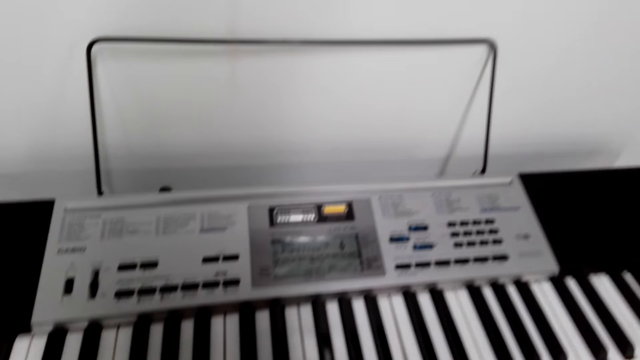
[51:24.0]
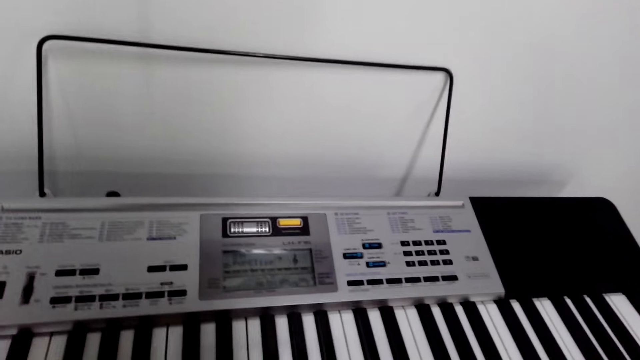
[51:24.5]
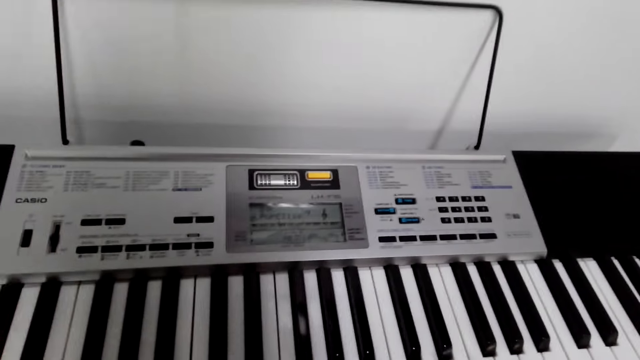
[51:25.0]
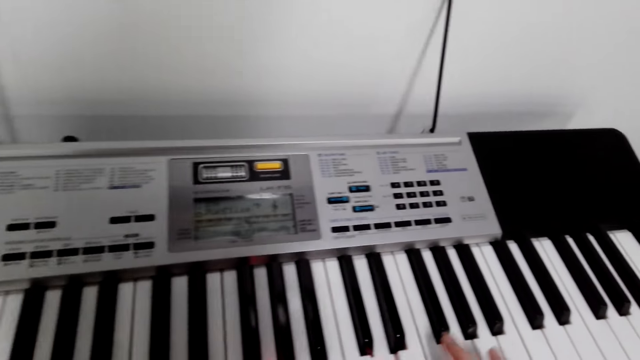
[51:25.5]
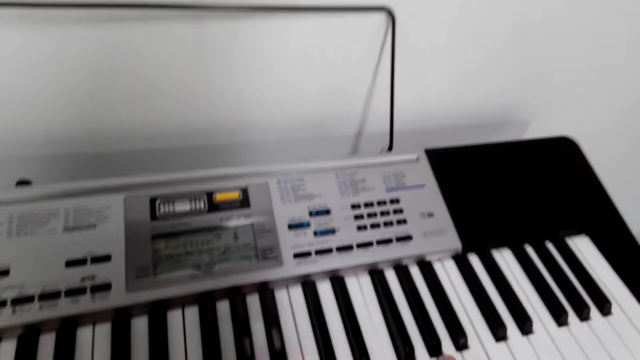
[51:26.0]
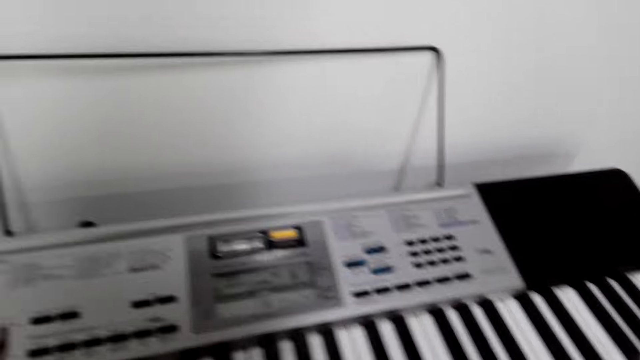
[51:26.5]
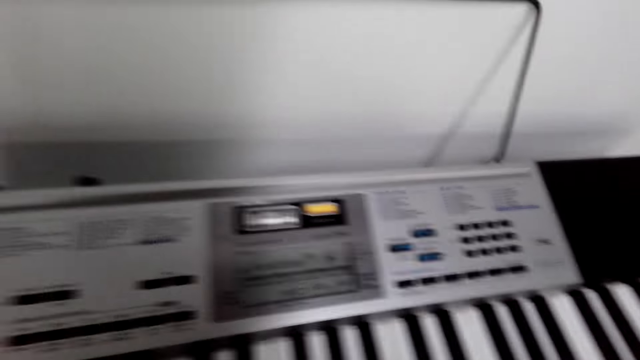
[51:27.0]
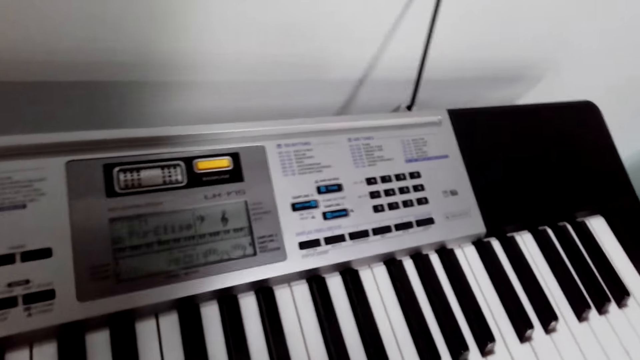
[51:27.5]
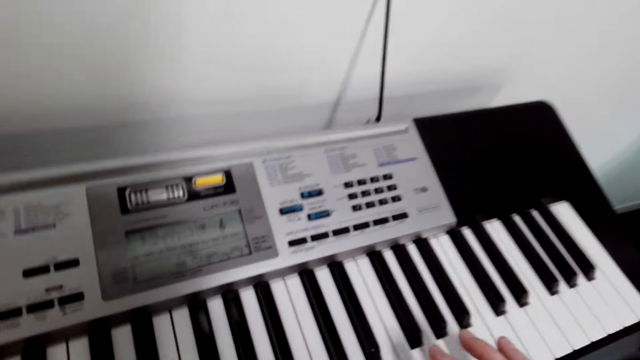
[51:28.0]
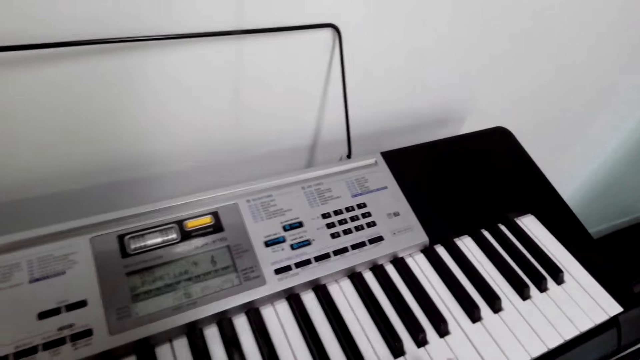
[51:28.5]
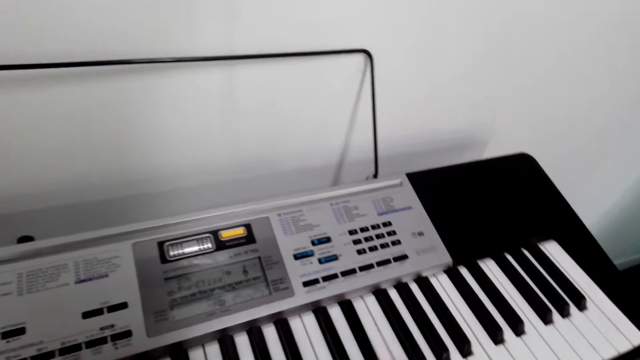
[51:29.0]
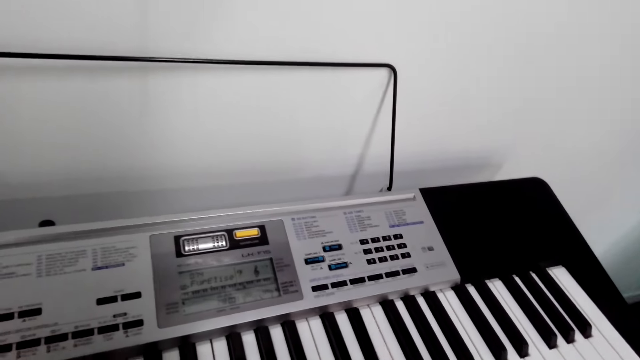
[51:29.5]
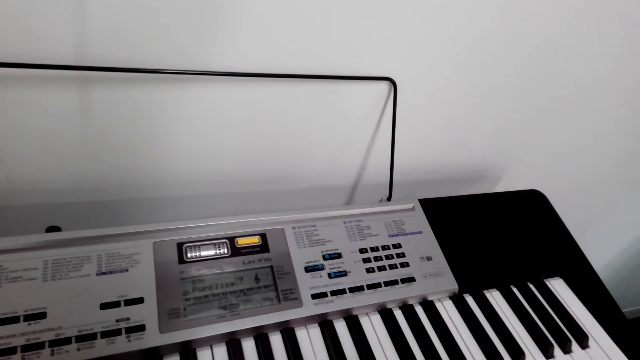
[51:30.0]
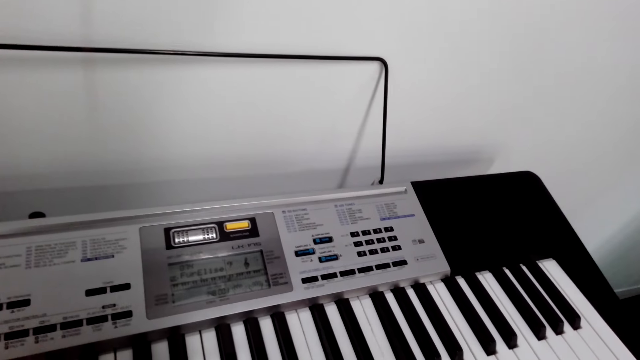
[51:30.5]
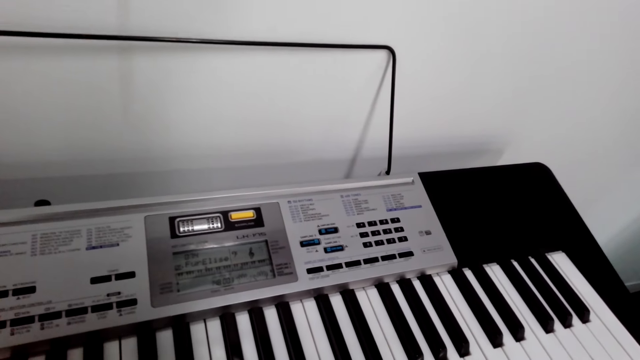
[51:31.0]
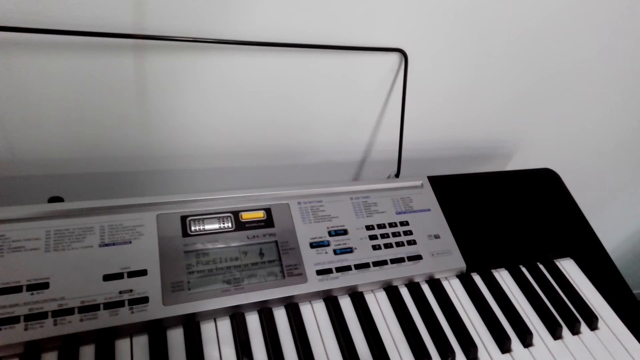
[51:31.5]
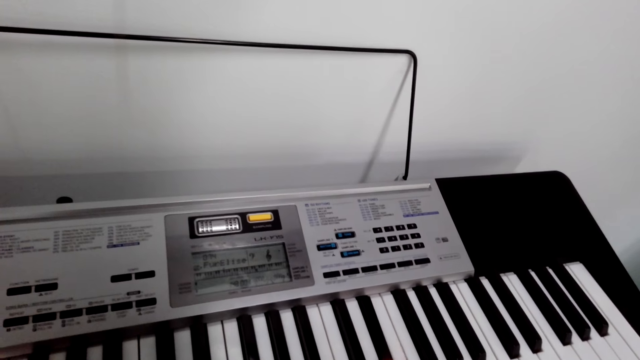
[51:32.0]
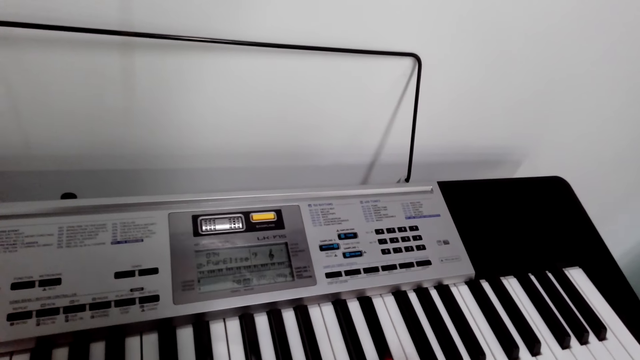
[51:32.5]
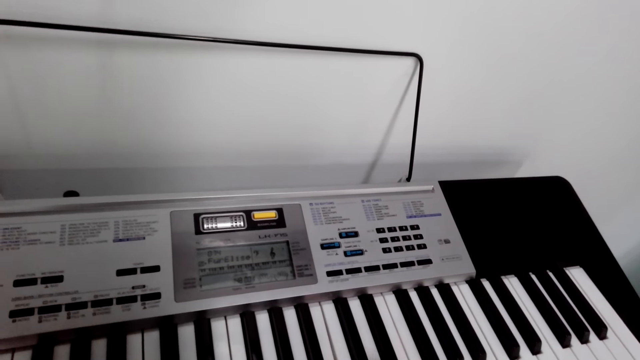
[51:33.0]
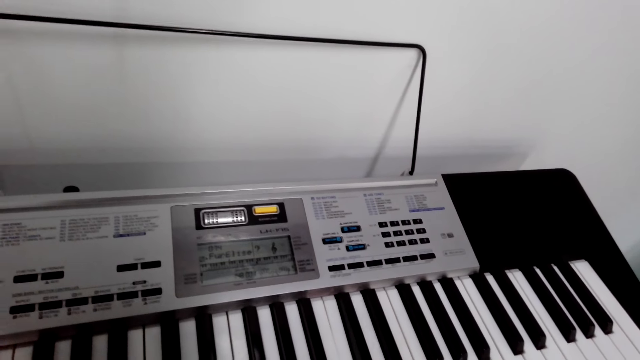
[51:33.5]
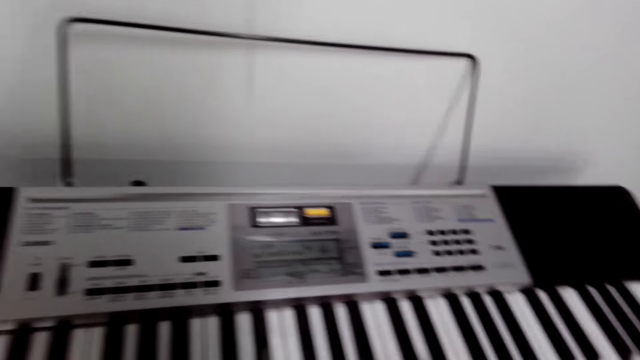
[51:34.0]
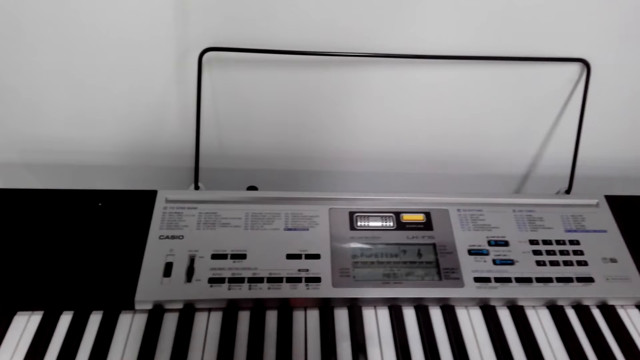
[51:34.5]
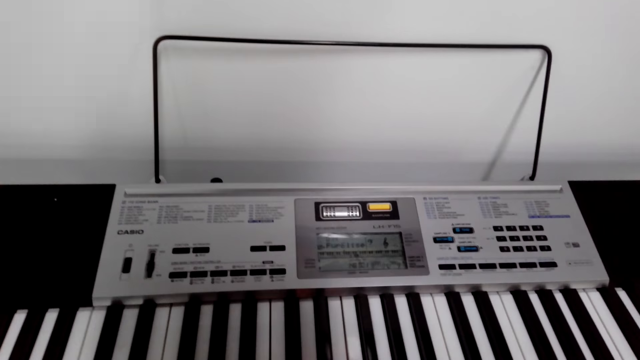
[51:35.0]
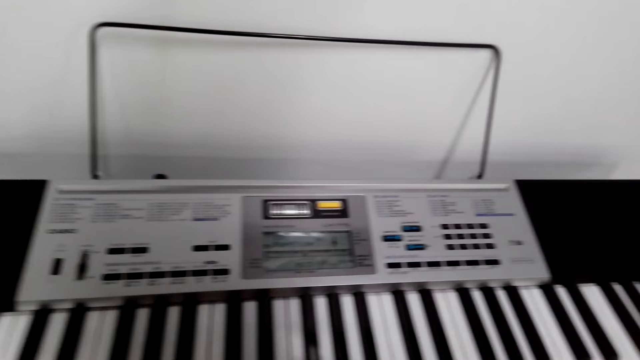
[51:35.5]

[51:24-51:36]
The camera wearer looks around. They play a piano.

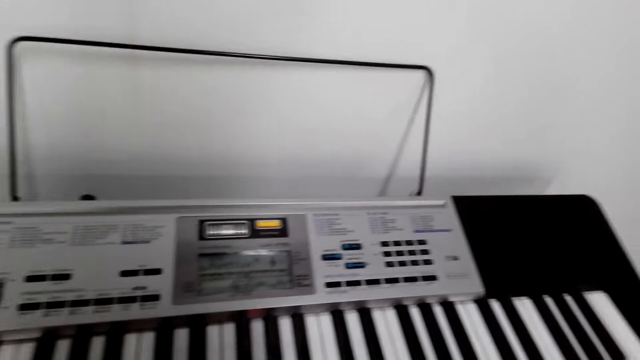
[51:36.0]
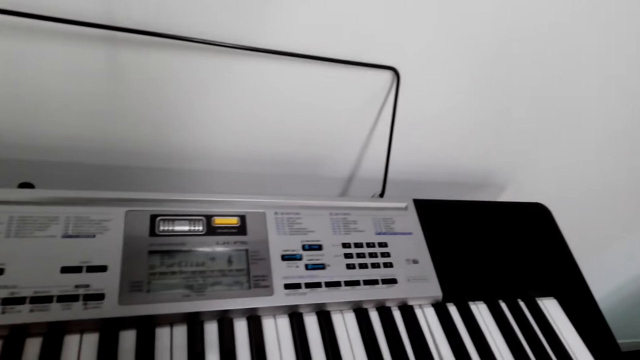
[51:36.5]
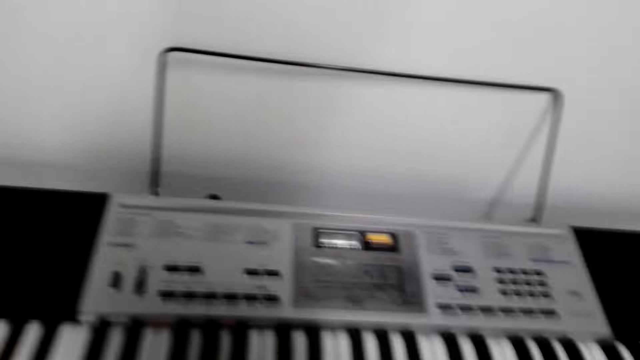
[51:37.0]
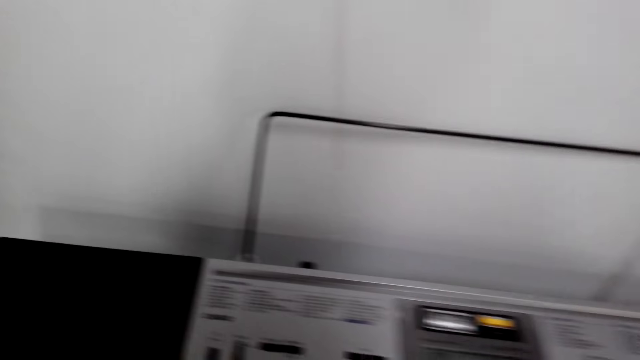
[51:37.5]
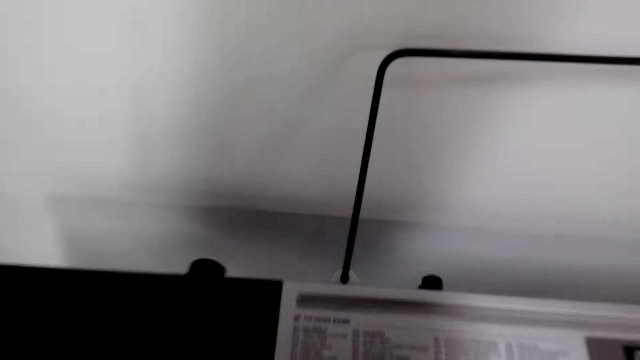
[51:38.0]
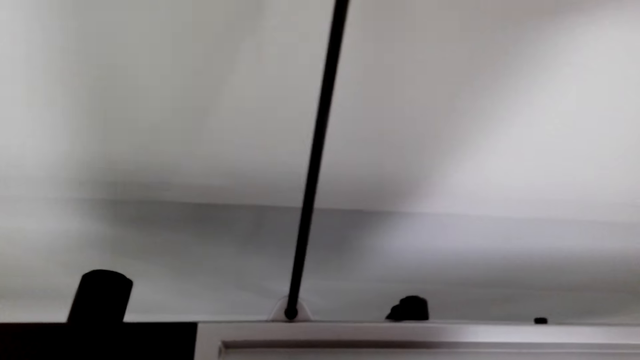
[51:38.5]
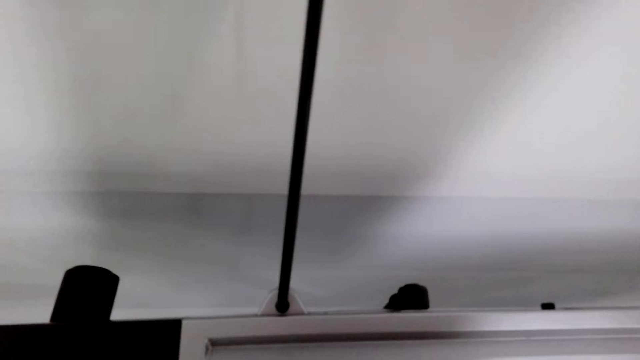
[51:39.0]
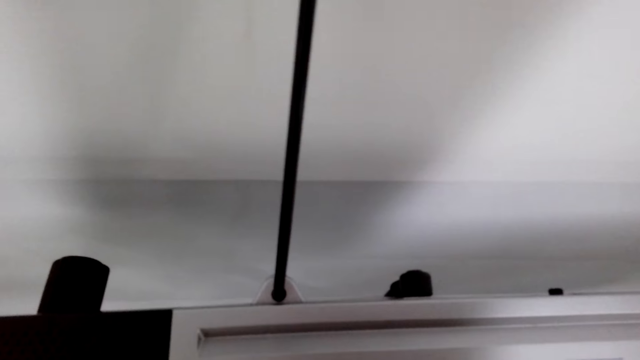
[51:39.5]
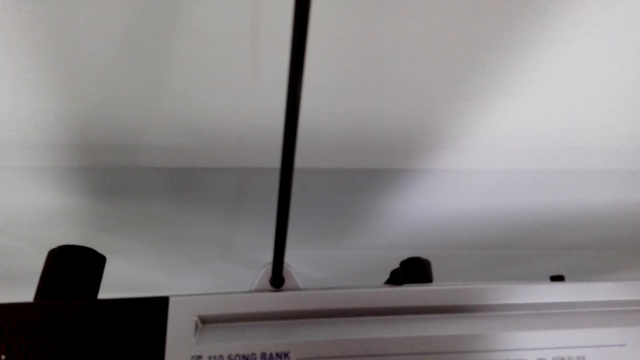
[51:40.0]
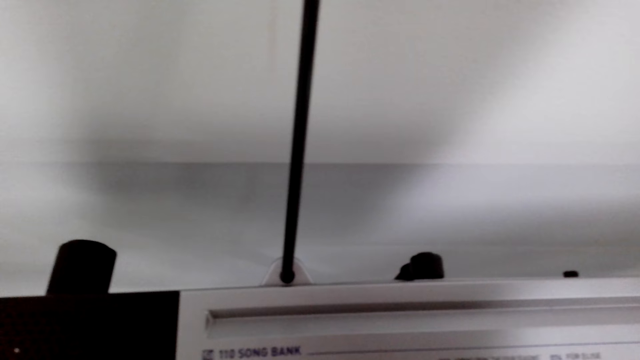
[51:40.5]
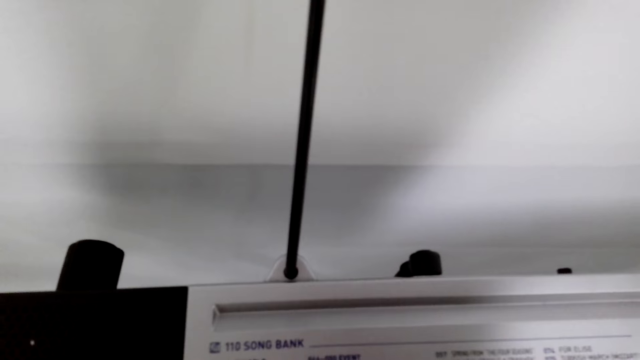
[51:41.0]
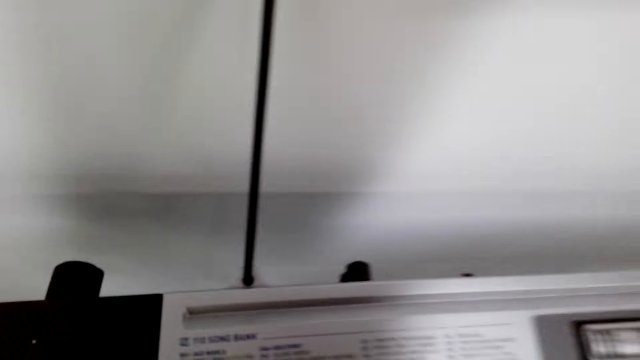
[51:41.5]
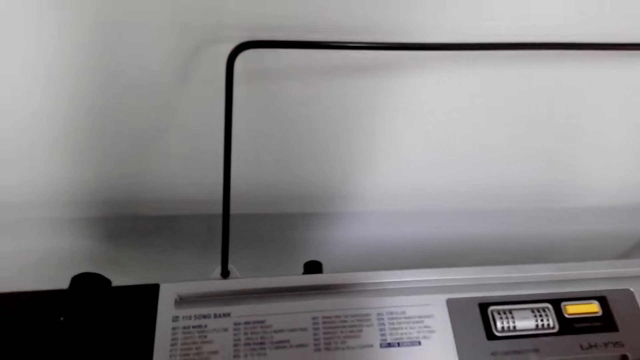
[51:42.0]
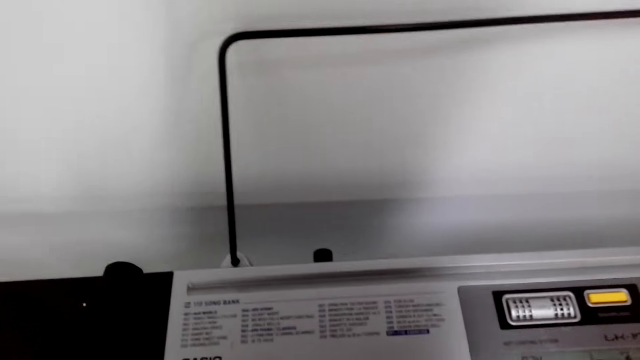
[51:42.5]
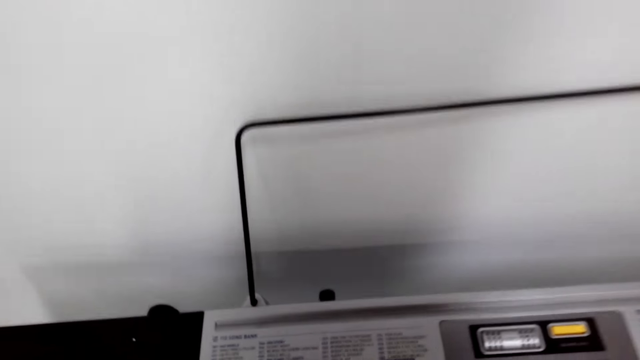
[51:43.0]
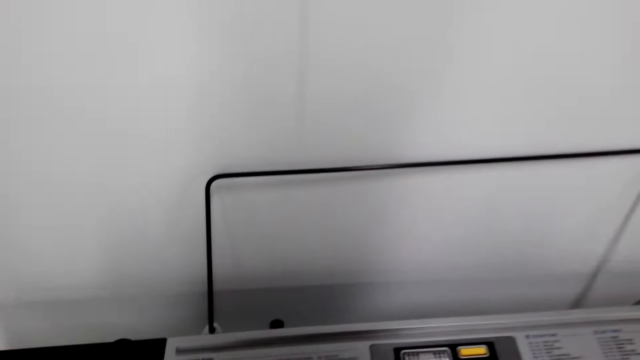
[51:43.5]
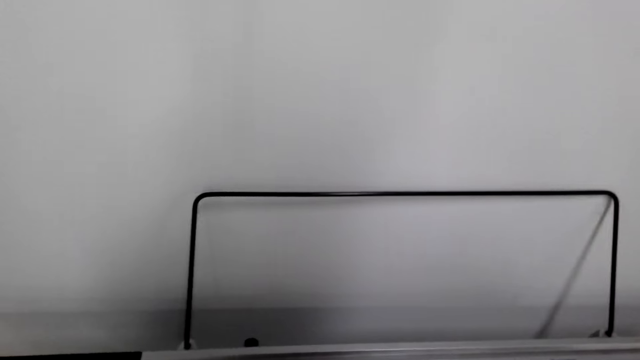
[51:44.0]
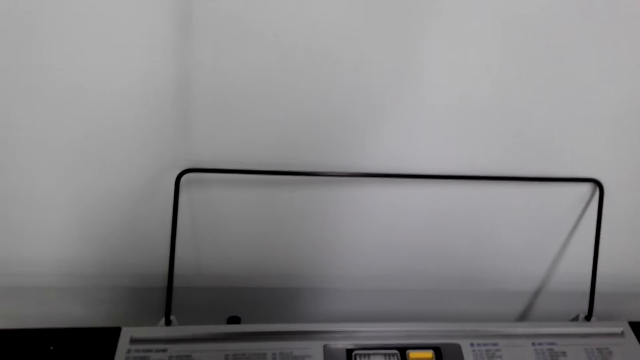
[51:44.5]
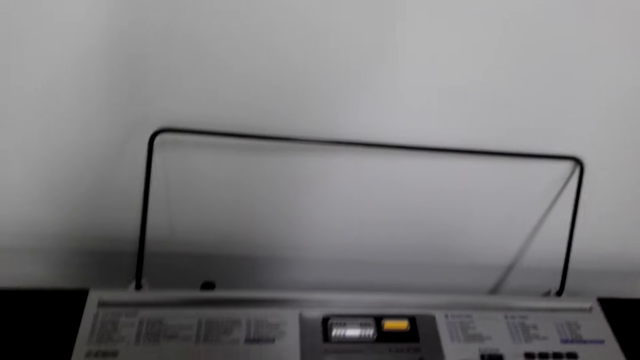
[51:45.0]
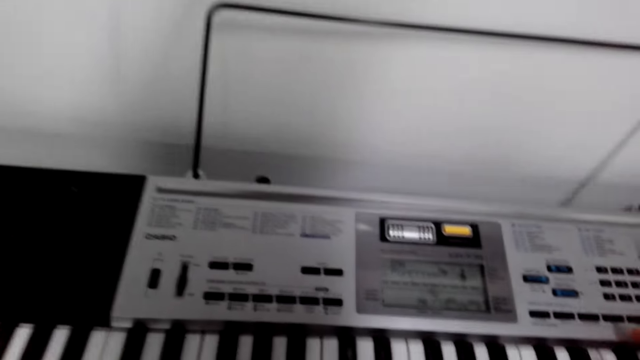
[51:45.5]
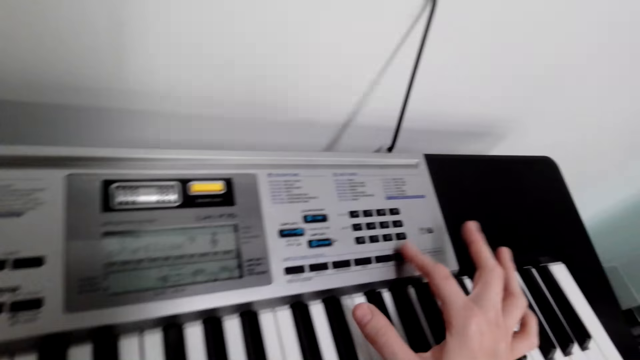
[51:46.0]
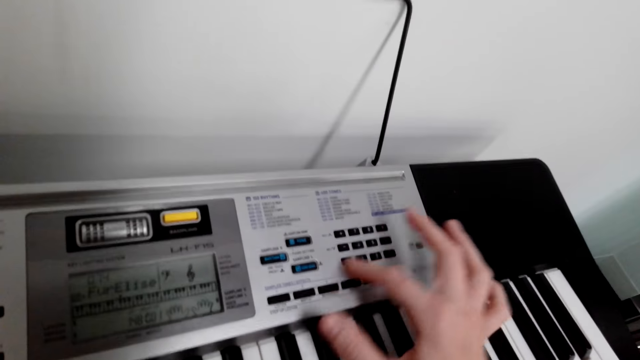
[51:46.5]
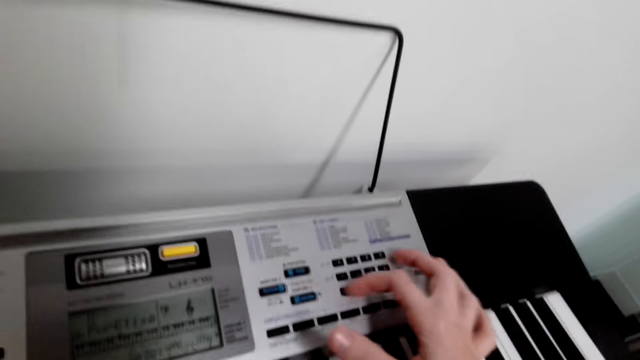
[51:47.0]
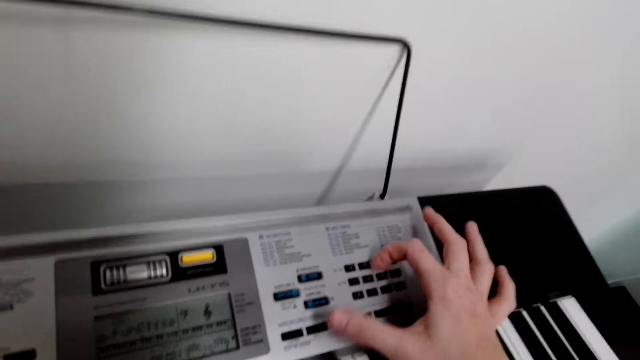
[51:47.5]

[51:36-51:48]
The camera wearer dialogues with something. They press some buttons on the piano.
